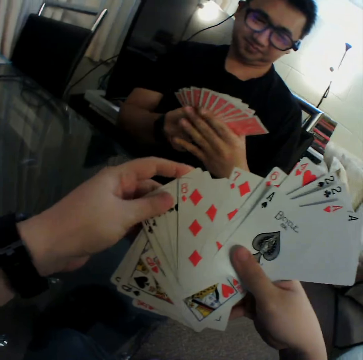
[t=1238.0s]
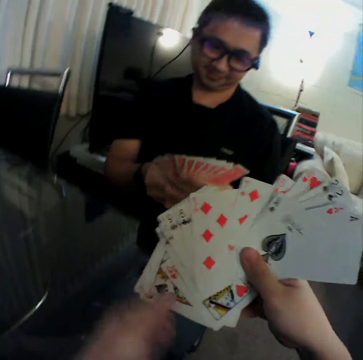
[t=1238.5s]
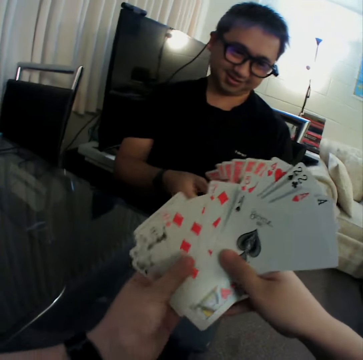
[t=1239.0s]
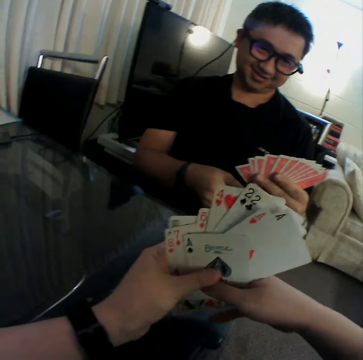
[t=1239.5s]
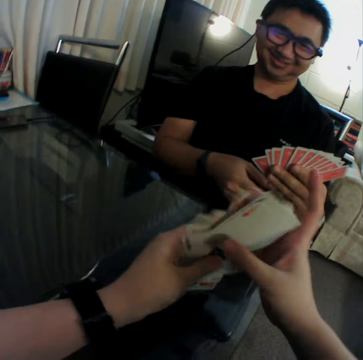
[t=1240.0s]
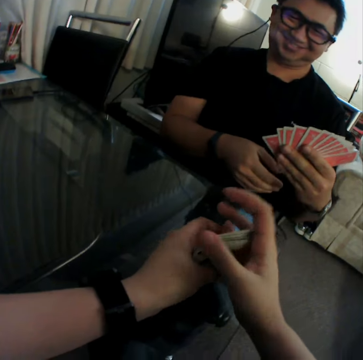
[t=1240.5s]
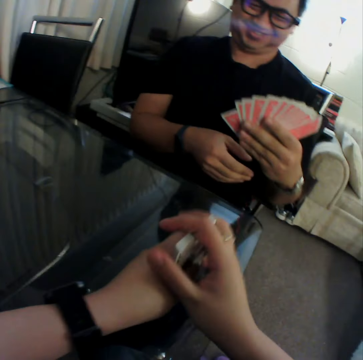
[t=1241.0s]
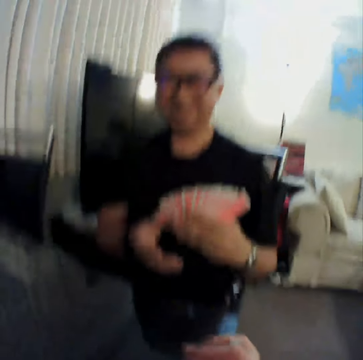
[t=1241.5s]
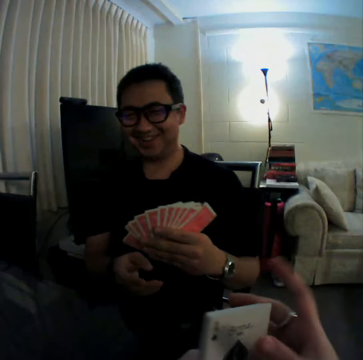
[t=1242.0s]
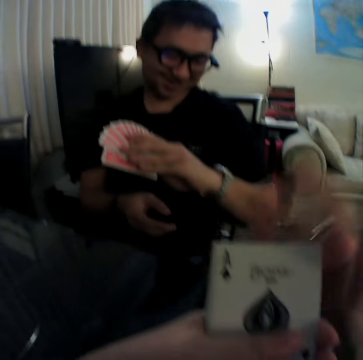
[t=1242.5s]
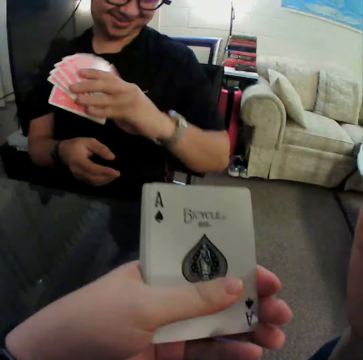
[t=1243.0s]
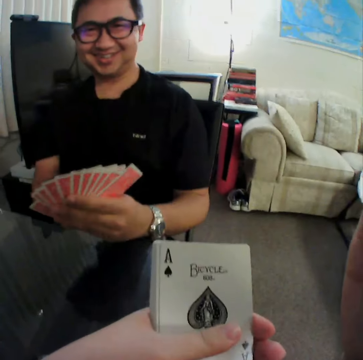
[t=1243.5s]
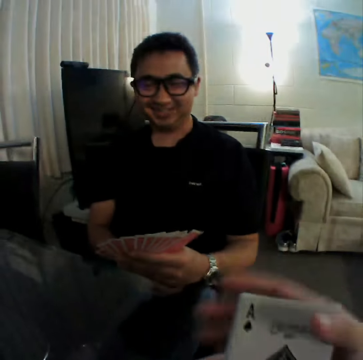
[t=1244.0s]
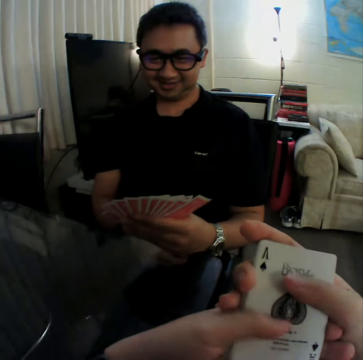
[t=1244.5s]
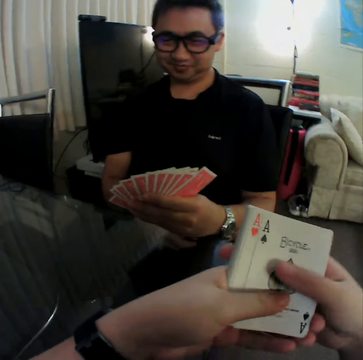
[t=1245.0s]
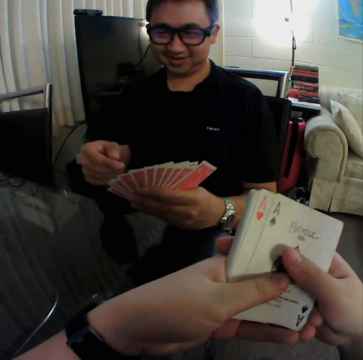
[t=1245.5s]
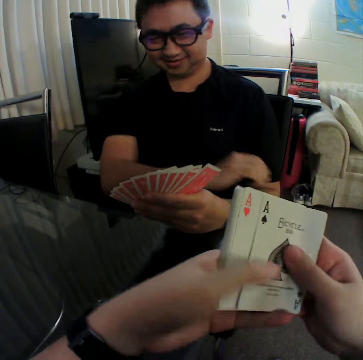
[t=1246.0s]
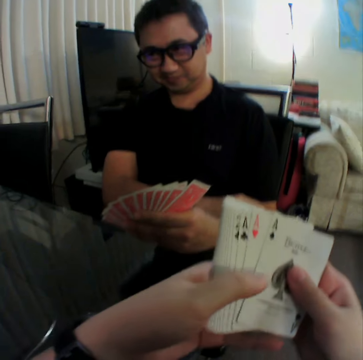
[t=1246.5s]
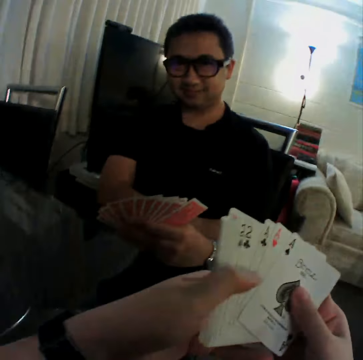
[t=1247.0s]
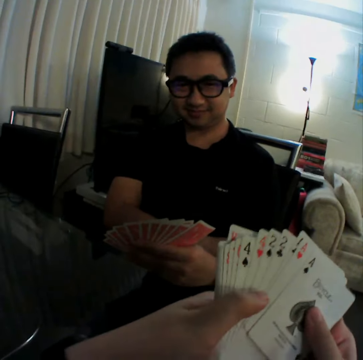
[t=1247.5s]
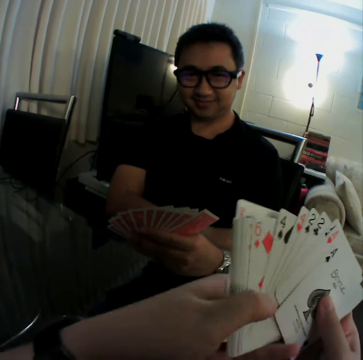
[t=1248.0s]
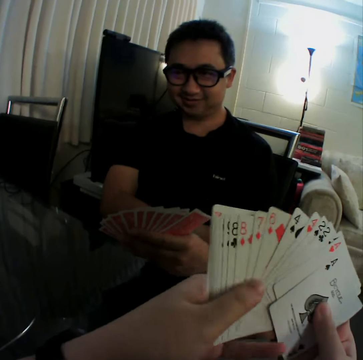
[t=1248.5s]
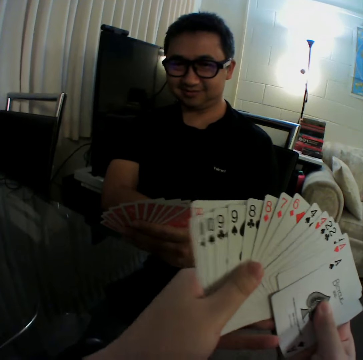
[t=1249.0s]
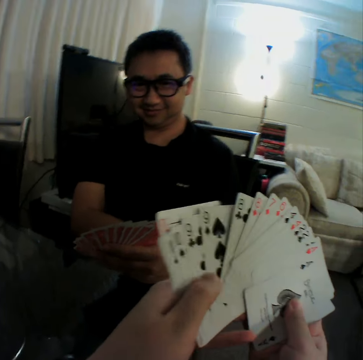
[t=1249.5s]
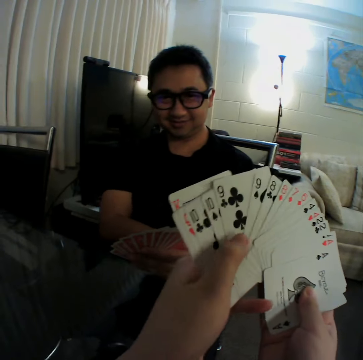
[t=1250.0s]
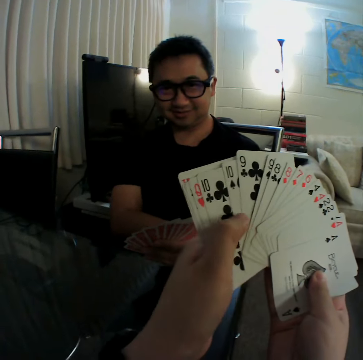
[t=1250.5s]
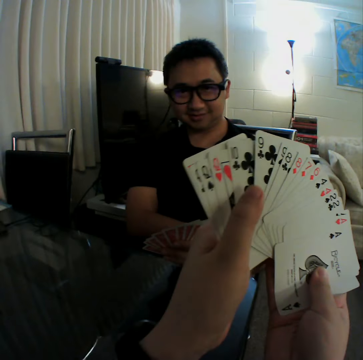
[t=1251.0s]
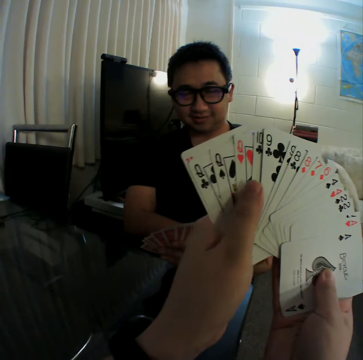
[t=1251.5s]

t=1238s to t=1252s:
The camera wearer holds the playing cards. He gathers the cards in both hands. He drops the playing cards on the table. He holds the playing cards. He shakes the playing cards on the table. He removes the playing card from the table. A man checks the time on his left wrist. The camera wearer holds the cards with his left hand. He lifts the right hand. He converses with the man. He holds the cards with both hands. He converses with the man. He shuffles the cards in both hands. He moves the playing cards on the hands.

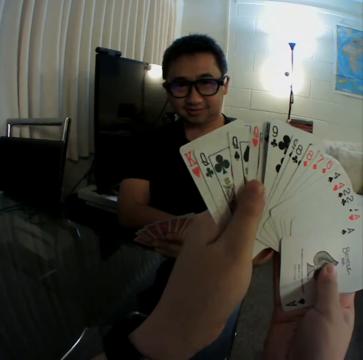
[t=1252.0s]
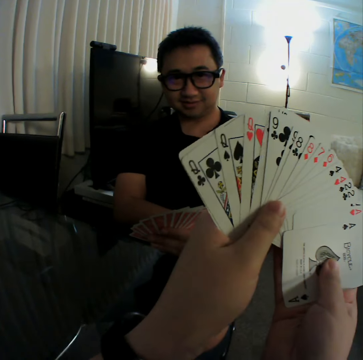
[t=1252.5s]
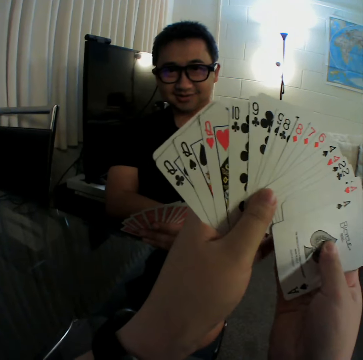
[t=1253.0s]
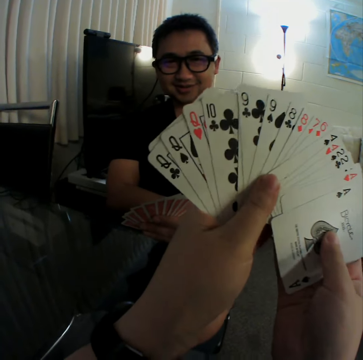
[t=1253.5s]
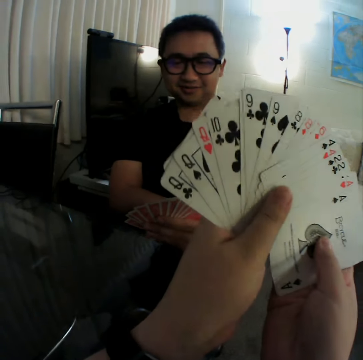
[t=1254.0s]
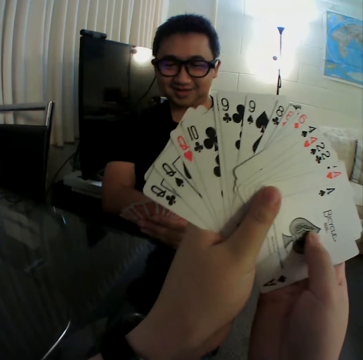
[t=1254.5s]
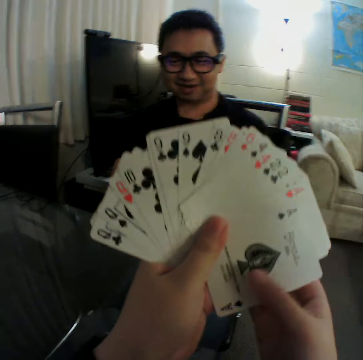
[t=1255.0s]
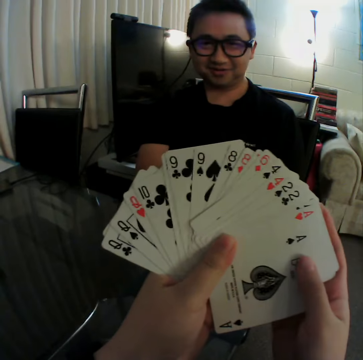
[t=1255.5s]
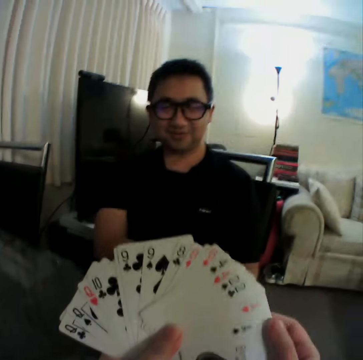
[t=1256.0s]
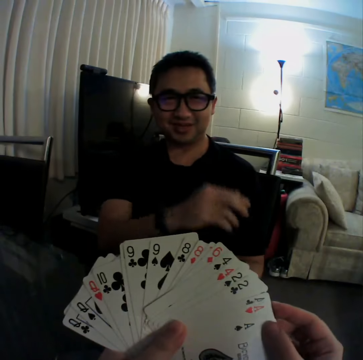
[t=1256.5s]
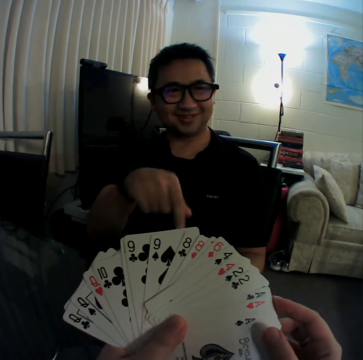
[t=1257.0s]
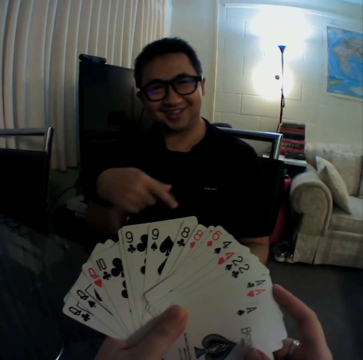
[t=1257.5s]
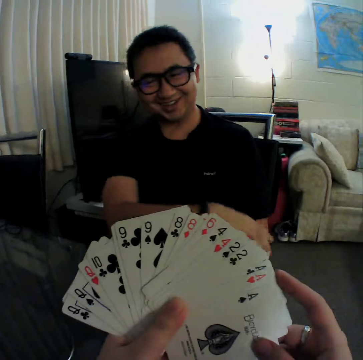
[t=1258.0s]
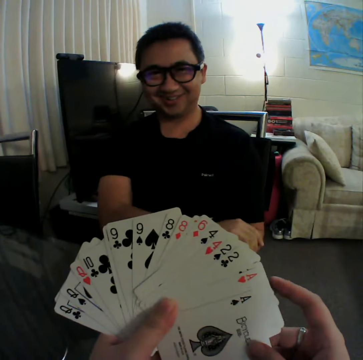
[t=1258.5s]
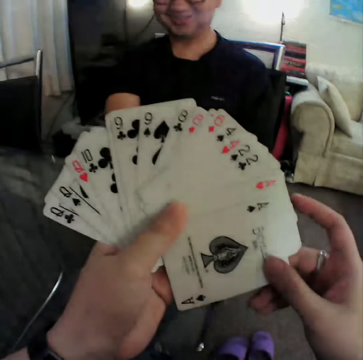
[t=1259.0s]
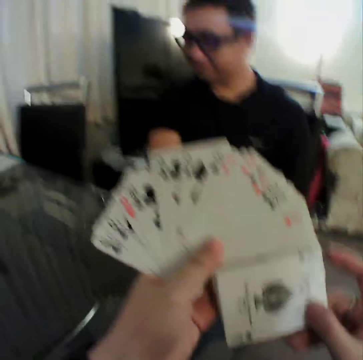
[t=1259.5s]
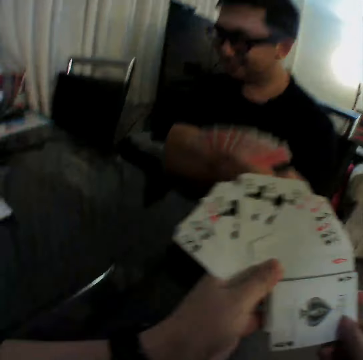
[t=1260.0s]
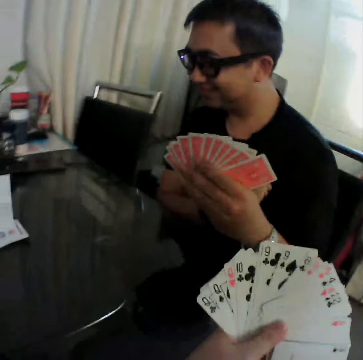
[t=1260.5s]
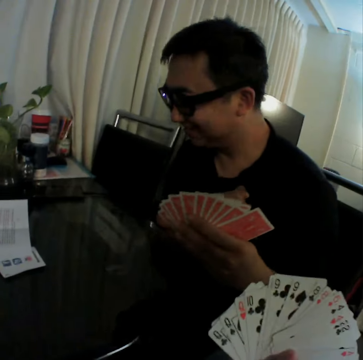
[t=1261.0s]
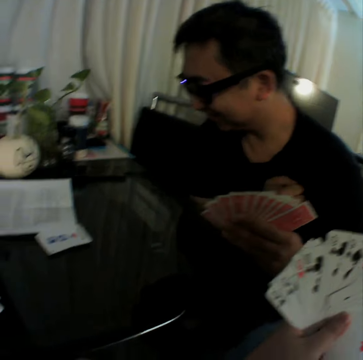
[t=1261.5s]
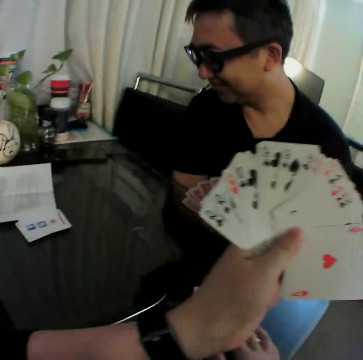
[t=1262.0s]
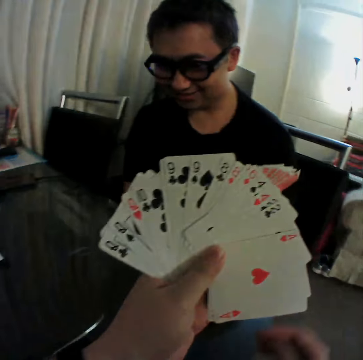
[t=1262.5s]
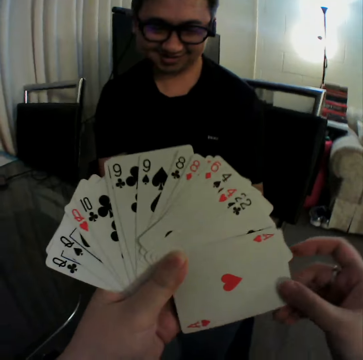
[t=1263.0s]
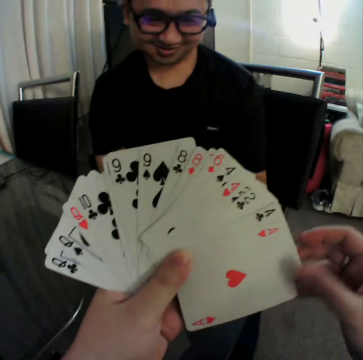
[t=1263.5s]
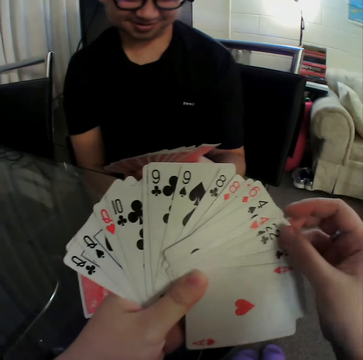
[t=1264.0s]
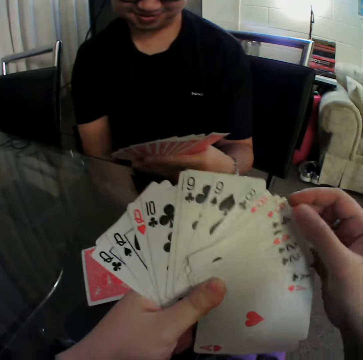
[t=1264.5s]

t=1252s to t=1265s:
The camera wearer interacts with a man. They converse with the man. They lift the right hand and touch the playing cards. They shuffle the cards in both hands.

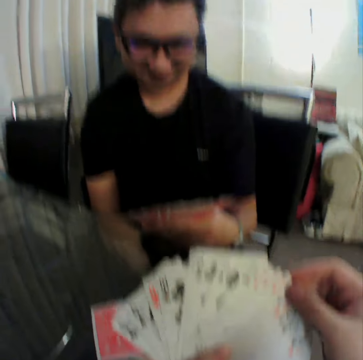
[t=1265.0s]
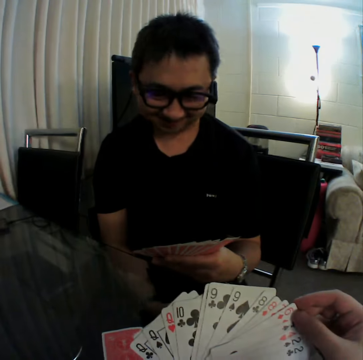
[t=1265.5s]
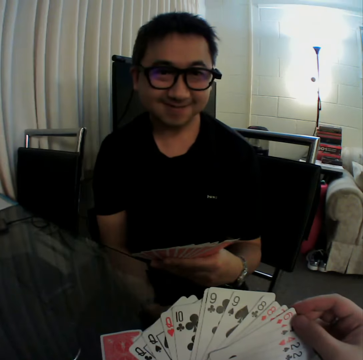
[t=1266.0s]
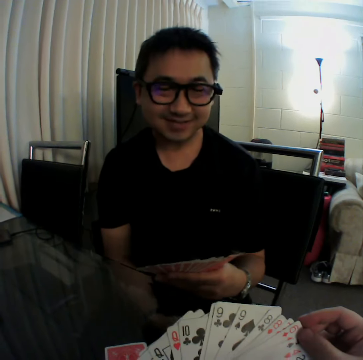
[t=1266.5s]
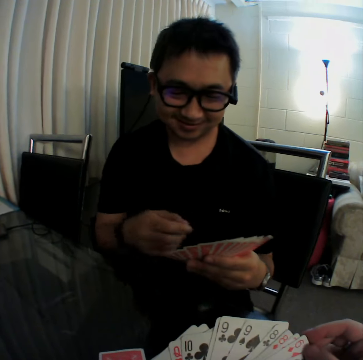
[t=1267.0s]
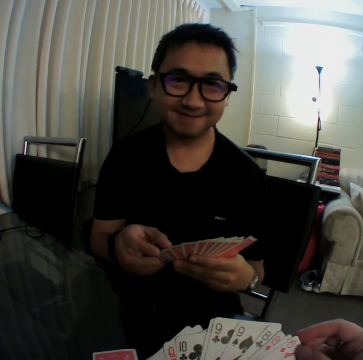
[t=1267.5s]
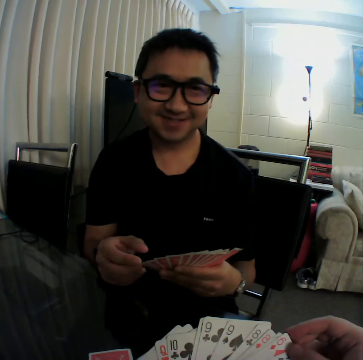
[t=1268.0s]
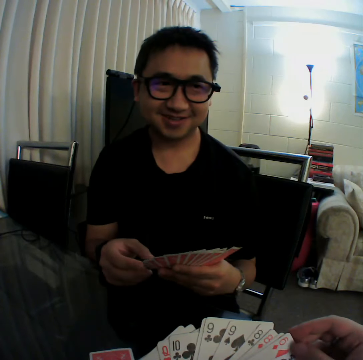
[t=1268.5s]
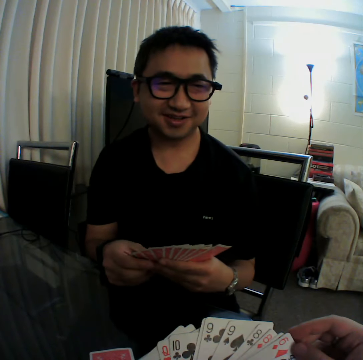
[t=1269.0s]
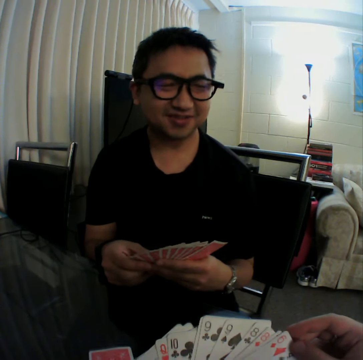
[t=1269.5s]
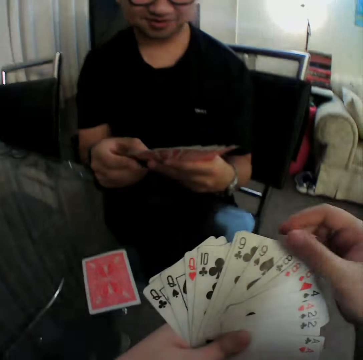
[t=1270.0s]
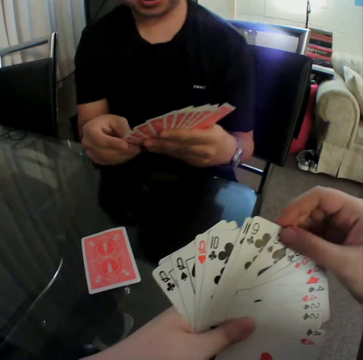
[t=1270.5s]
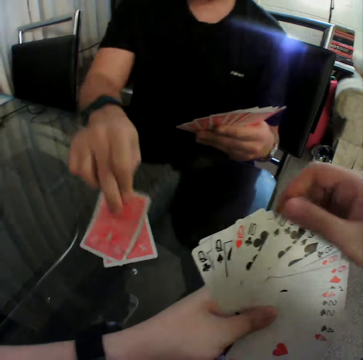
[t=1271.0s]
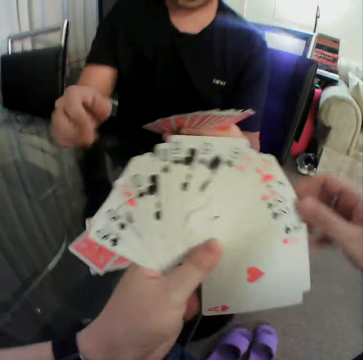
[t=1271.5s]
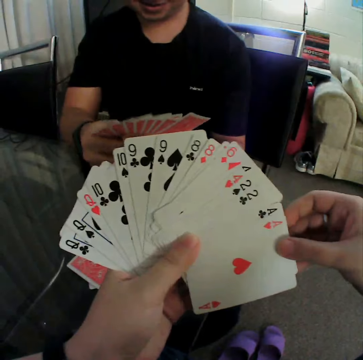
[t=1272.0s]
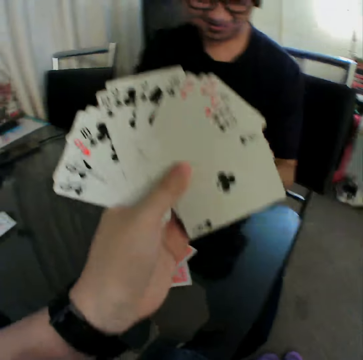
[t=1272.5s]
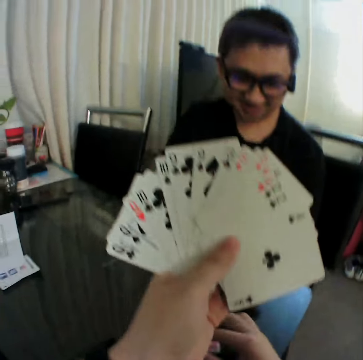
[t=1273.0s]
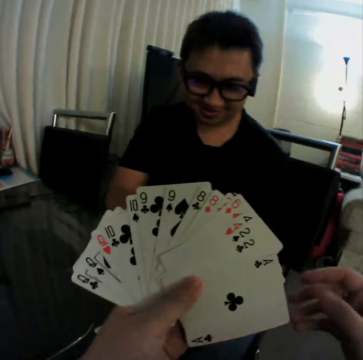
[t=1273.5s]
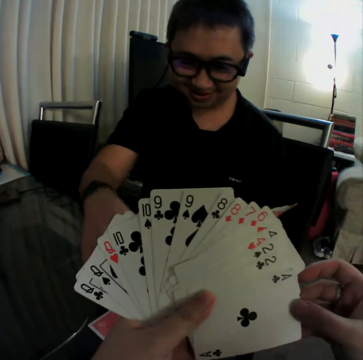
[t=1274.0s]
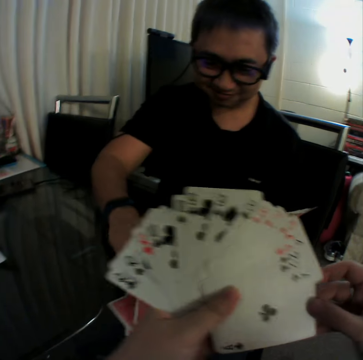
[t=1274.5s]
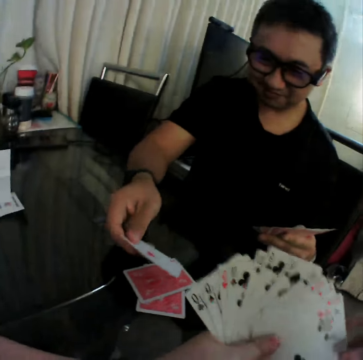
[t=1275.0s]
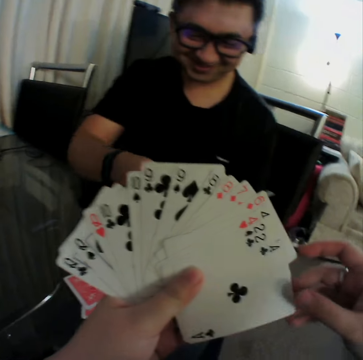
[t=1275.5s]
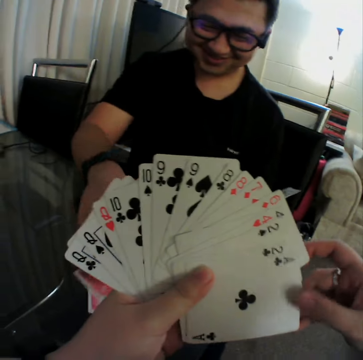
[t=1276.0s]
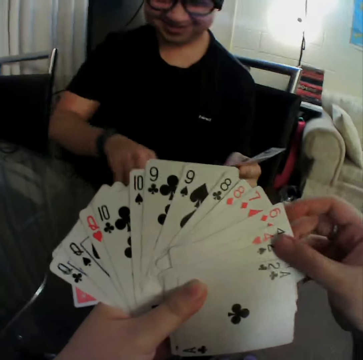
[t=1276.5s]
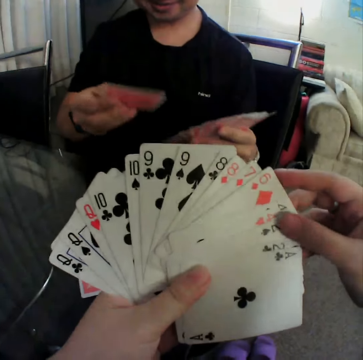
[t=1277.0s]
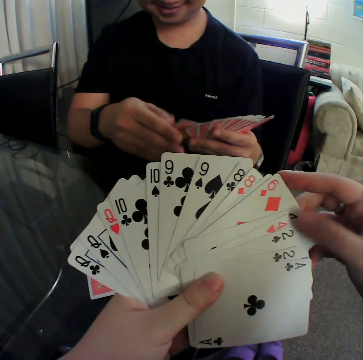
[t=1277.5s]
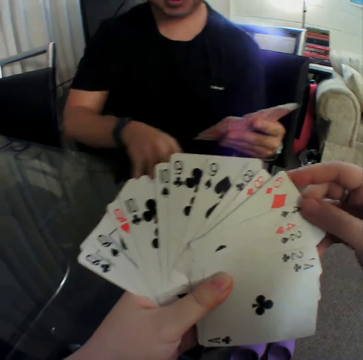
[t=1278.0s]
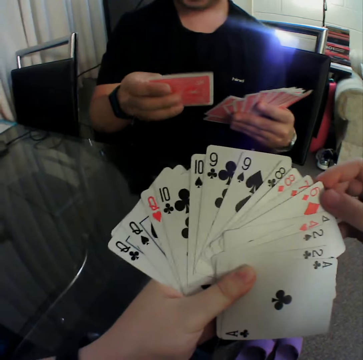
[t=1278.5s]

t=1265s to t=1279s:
The camera wearer converses with a man. The man touches the cards in his left hand with his right hand. The man holds the cards with both hands. The camera wearer touches the playing cards. They lift the playing cards and touch the playing cards. They take out a playing card from the others on the right hand. They put the playing card on the table. They lift the left hand and touch the playing cards.
